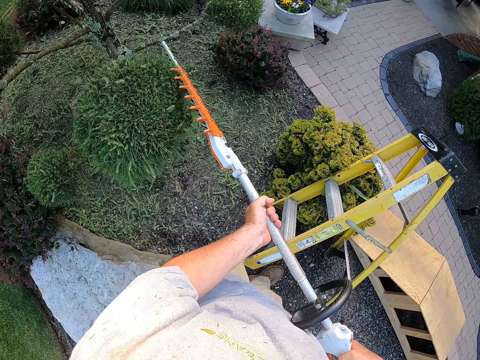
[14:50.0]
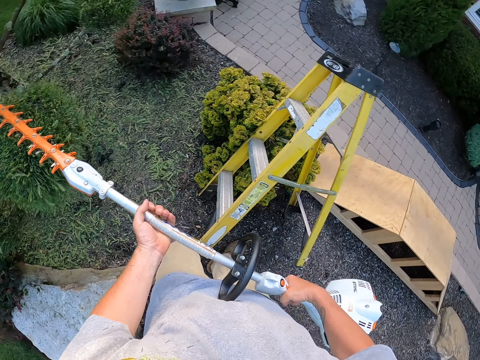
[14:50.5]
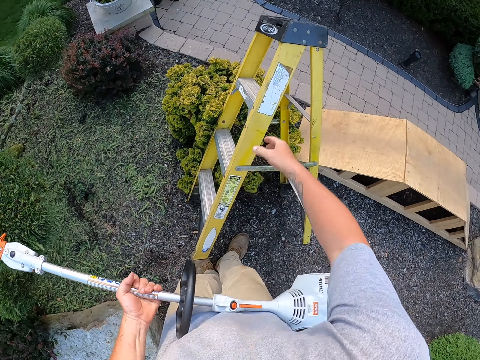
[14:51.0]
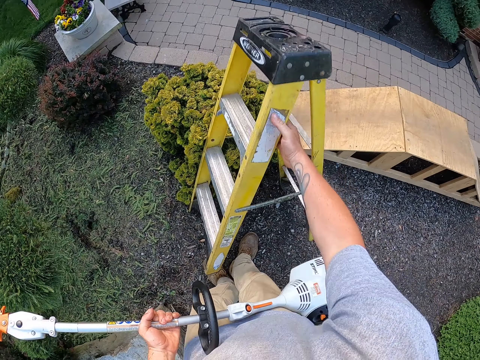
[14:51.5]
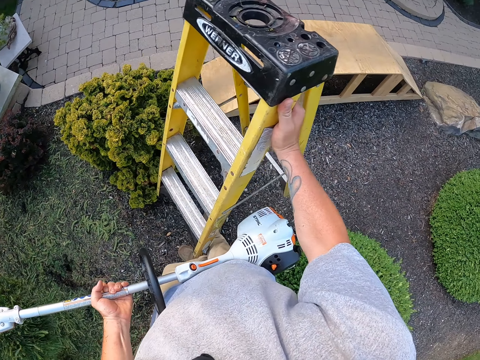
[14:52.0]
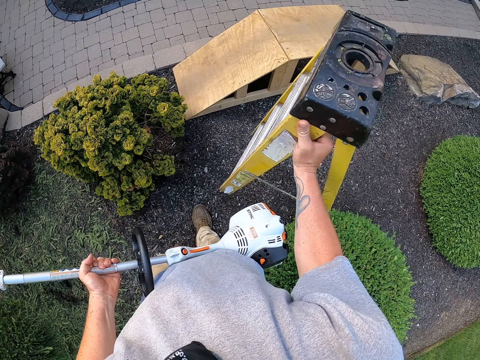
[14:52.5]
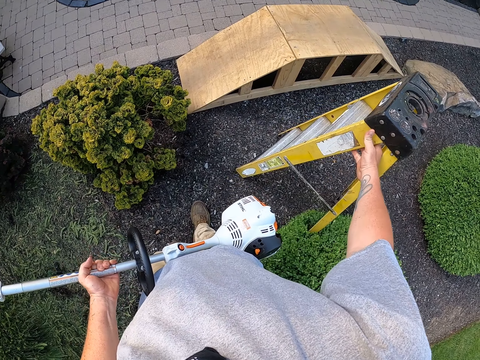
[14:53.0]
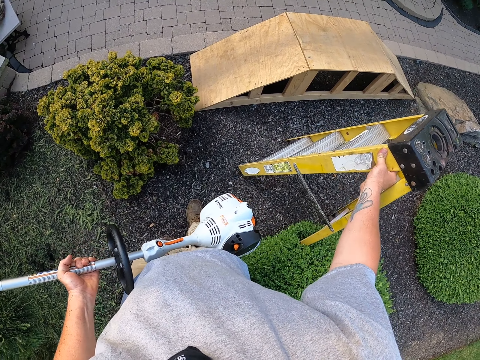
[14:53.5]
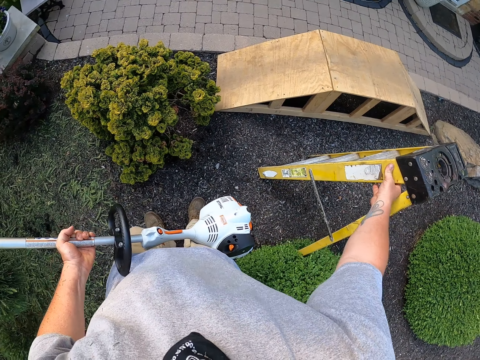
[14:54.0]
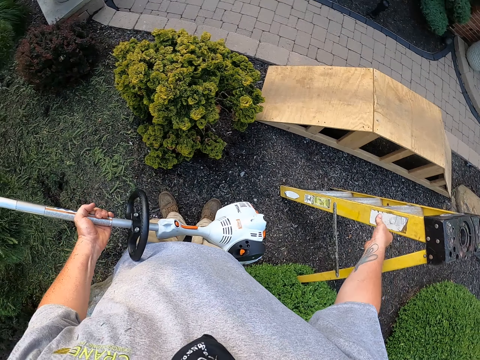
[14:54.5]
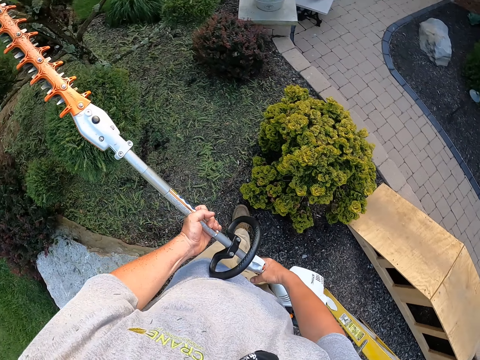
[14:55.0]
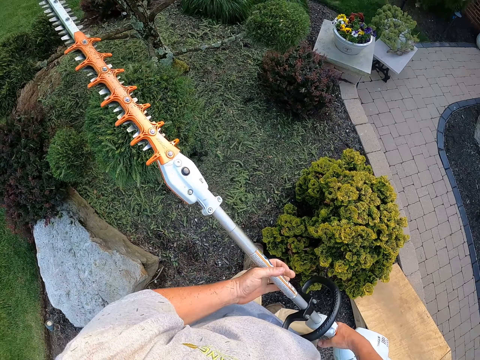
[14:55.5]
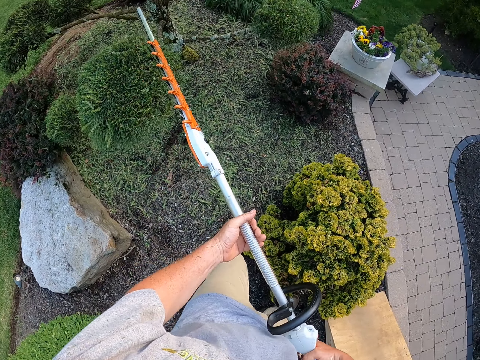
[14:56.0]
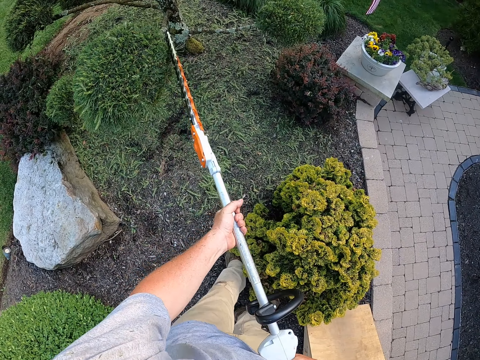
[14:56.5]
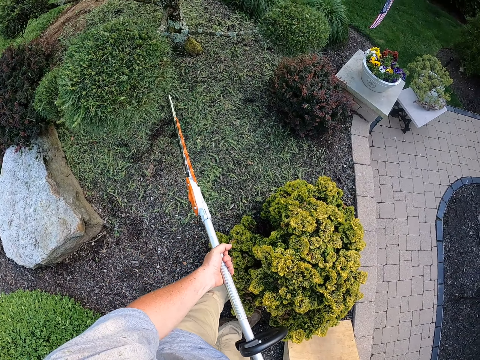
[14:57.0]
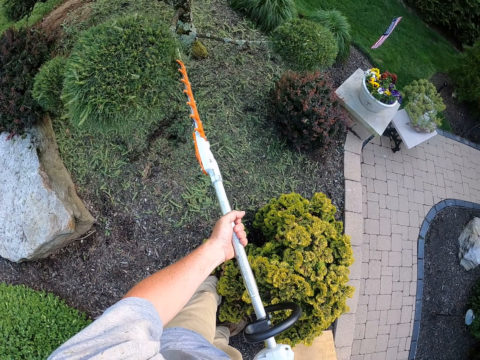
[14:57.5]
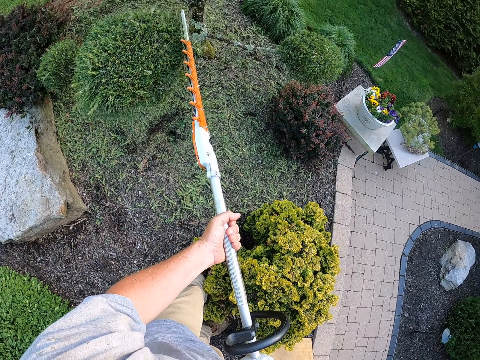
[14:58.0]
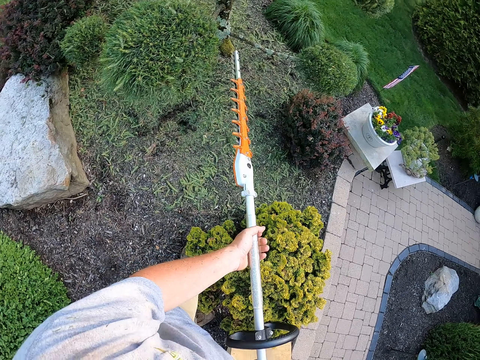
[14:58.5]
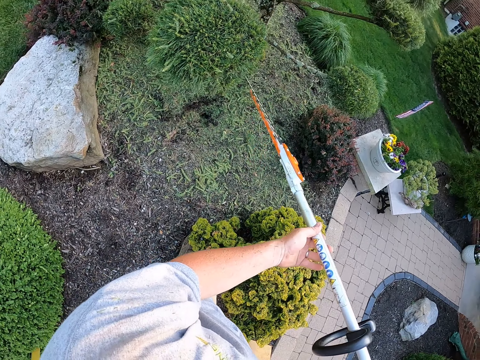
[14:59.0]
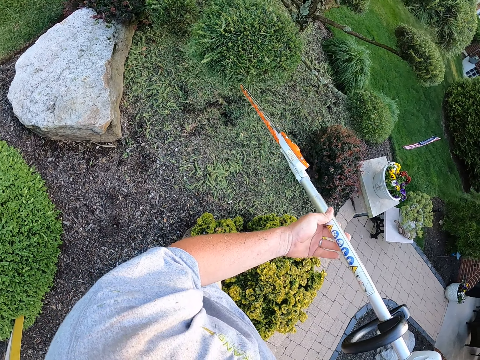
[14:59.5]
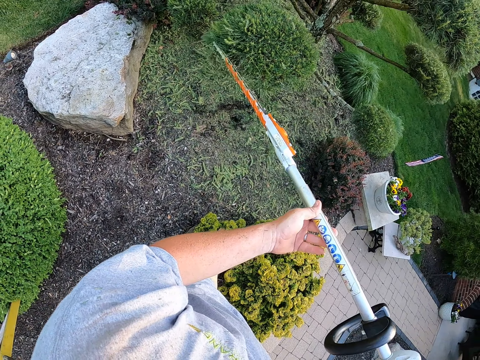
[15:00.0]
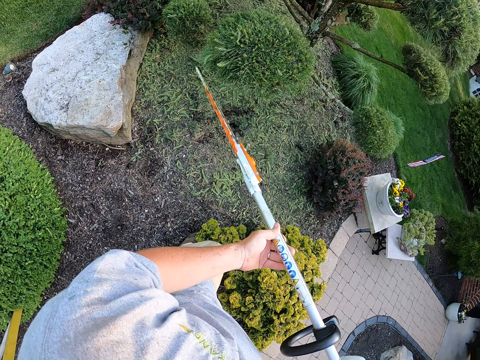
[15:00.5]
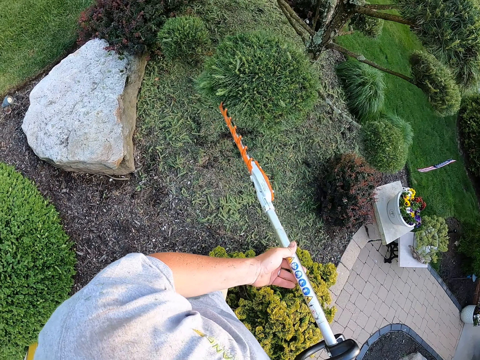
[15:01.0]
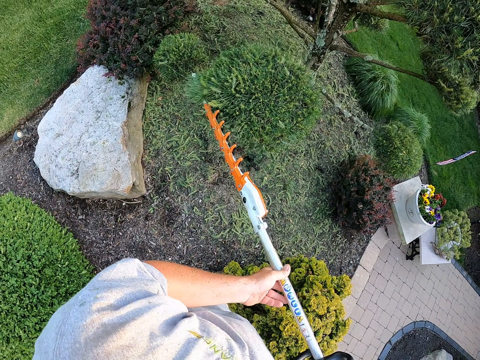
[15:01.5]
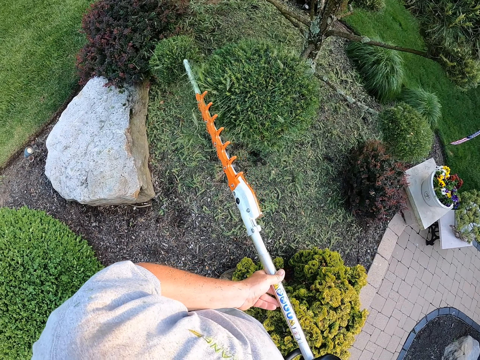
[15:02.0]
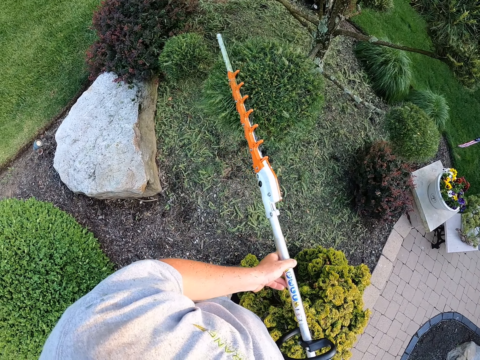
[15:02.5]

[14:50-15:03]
The camera wearer moves the ladder with his right hand. He trims the flower with a hedge trimmer.

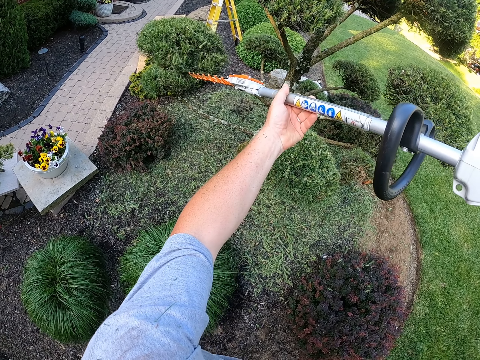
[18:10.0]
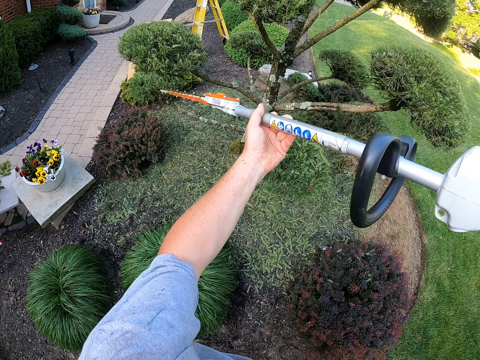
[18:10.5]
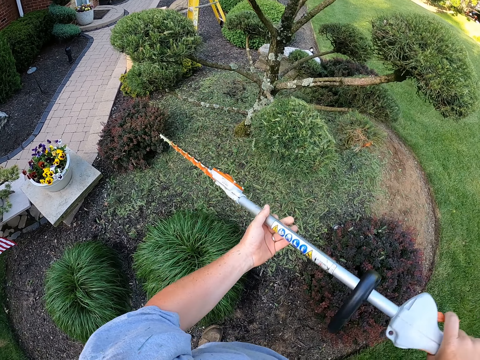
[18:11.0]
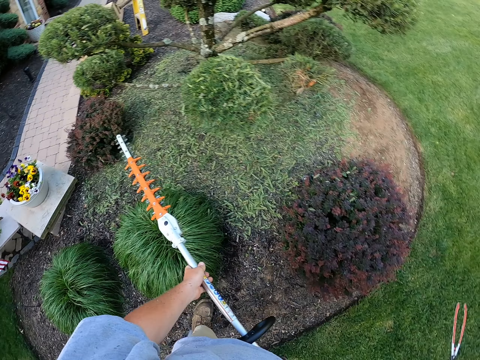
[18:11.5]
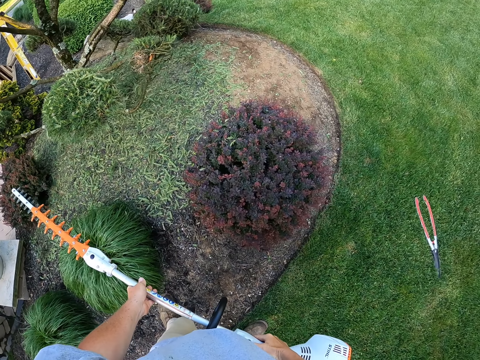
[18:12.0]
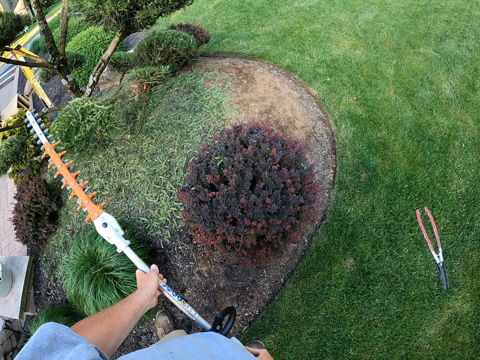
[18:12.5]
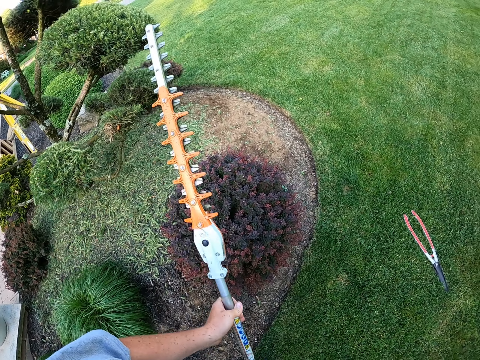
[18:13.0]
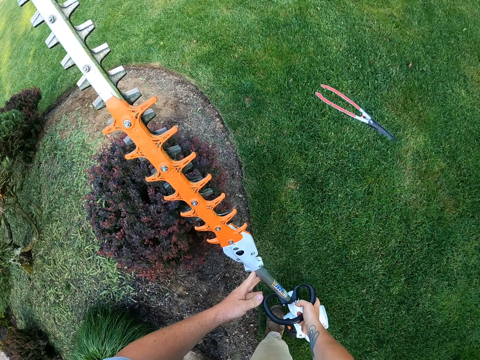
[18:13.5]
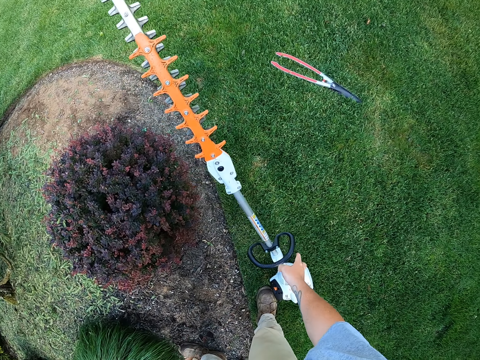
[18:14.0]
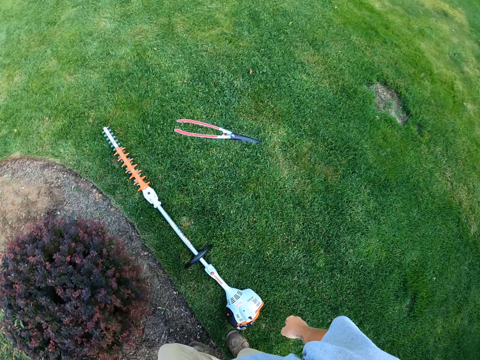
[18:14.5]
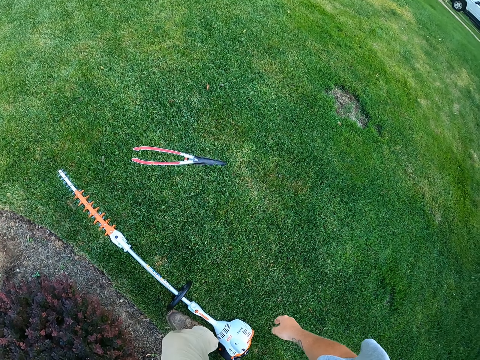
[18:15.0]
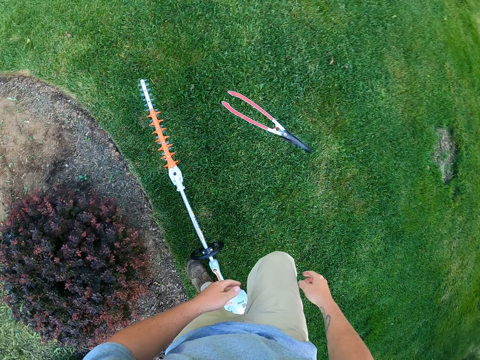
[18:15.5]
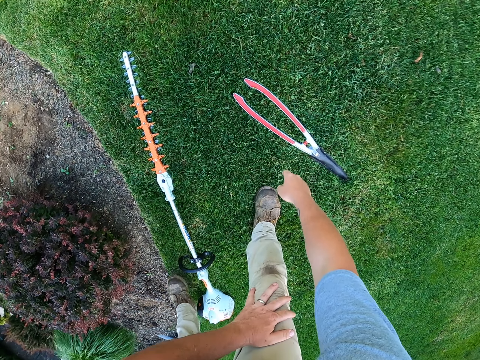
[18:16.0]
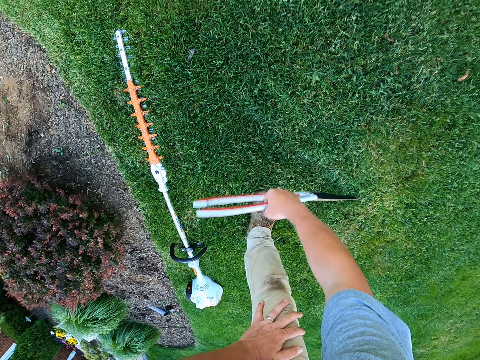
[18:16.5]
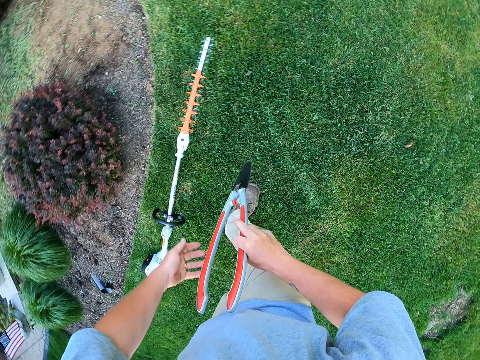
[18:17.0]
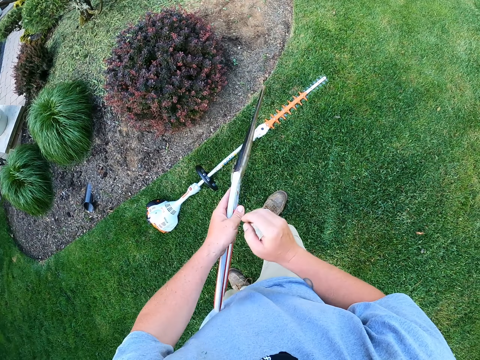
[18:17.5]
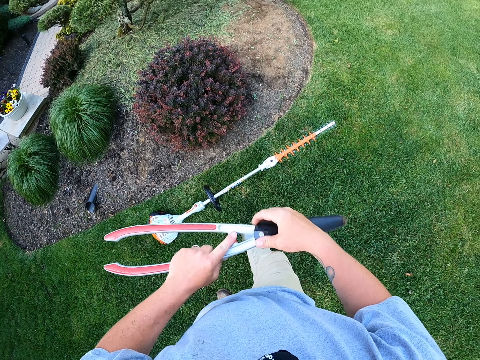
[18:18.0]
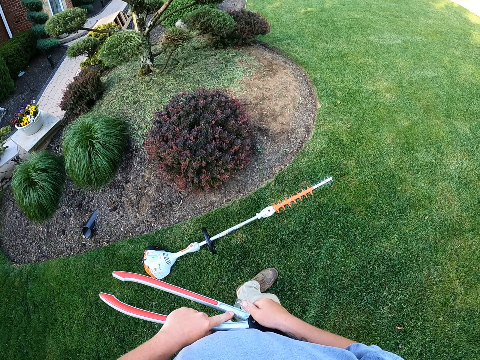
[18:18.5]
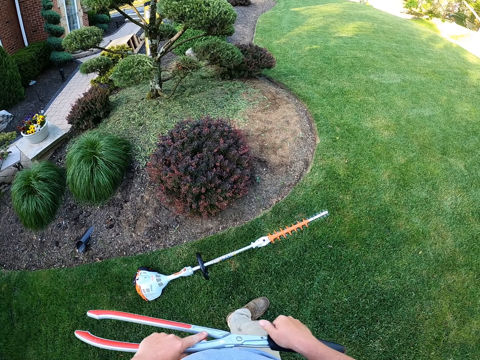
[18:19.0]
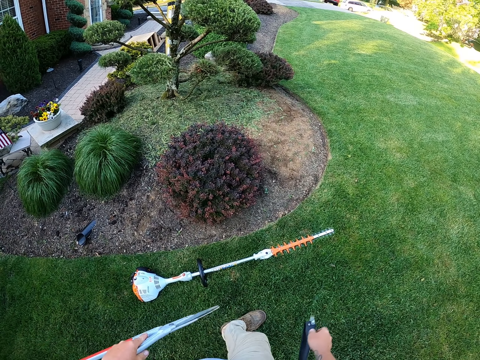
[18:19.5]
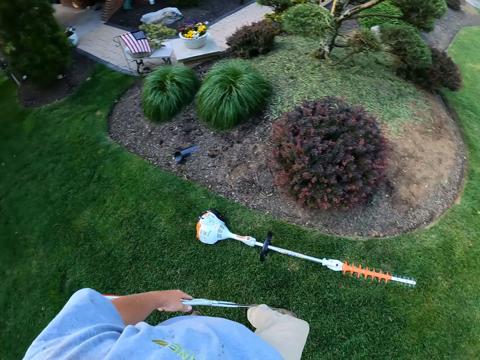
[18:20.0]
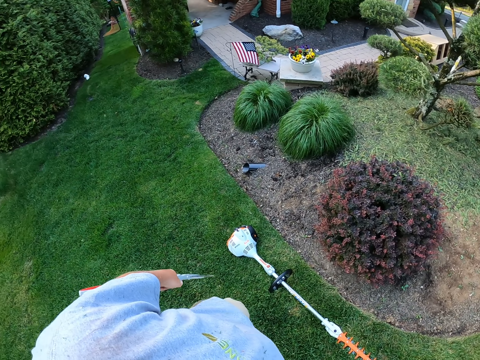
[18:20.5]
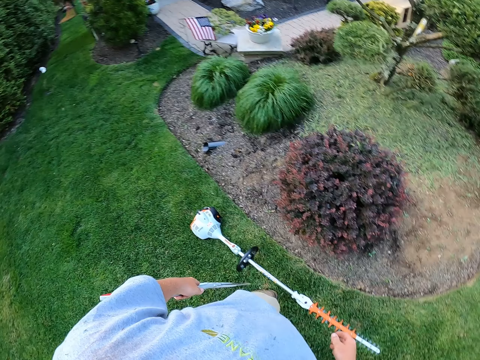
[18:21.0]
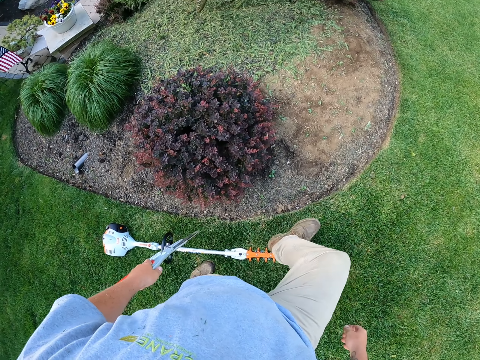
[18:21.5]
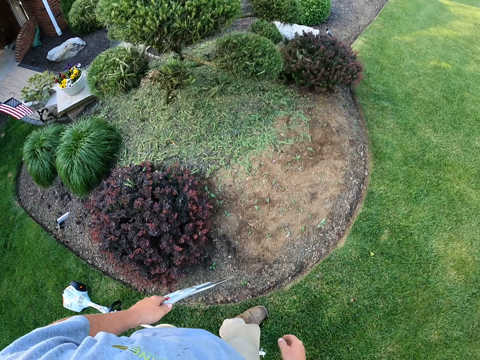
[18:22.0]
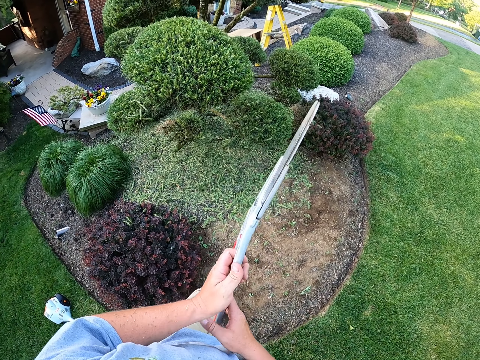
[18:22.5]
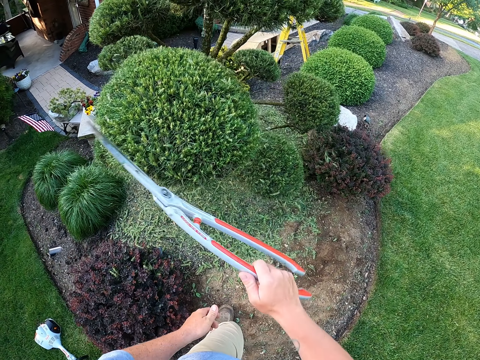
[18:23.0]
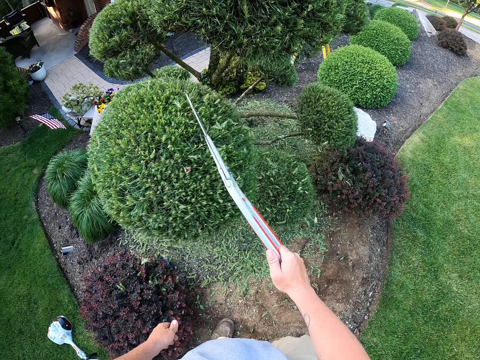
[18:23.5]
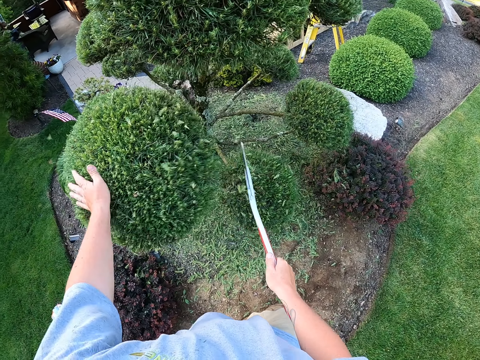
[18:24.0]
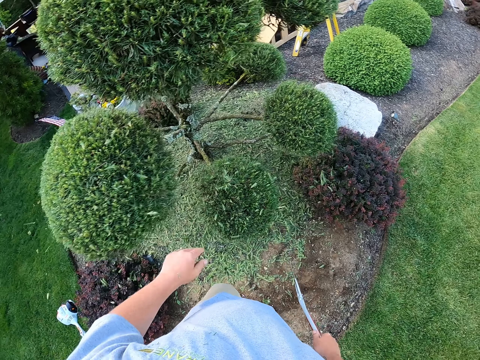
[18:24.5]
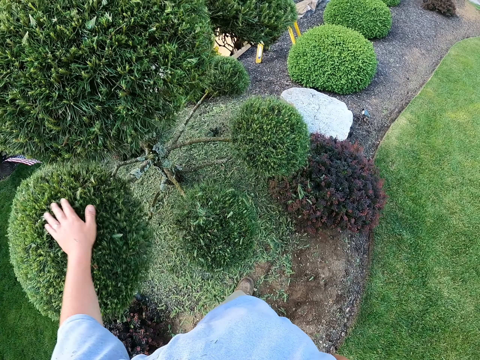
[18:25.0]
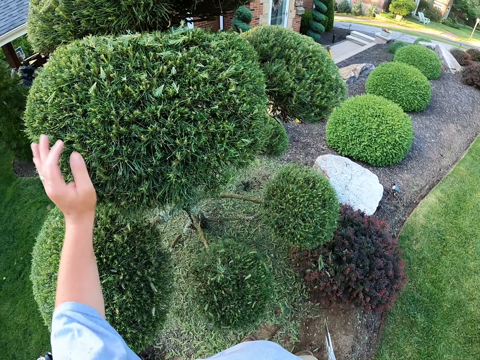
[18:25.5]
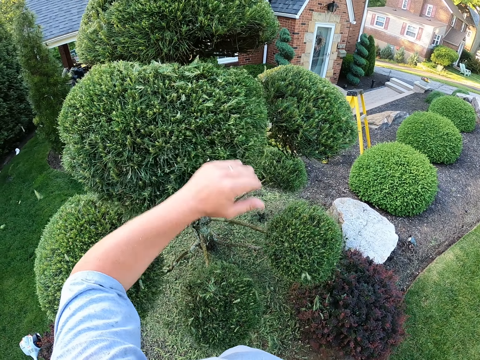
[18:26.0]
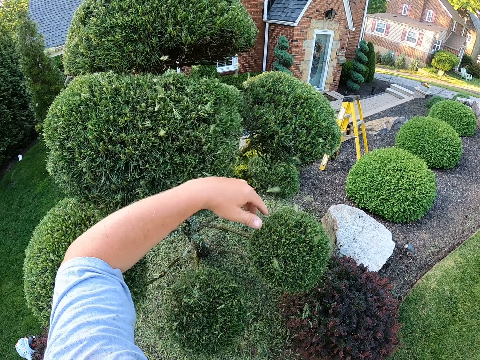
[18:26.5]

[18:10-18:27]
The camera wearer looks around. He puts down the hedge trimmer. He picks up the garden shear scissors or hedge shear. He removes the scissors cover with his right hand. He walks around the garden. He removes the cut leaves with the hedge shear. He shakes off the dirt with his hands. He removes the cut leaves with the left hand.
